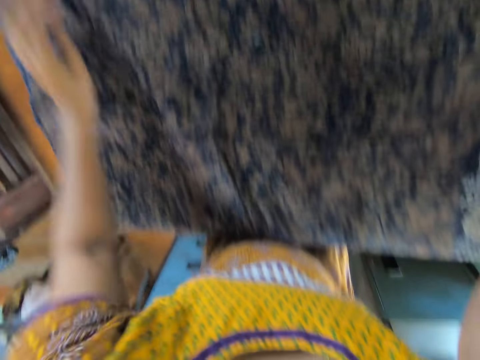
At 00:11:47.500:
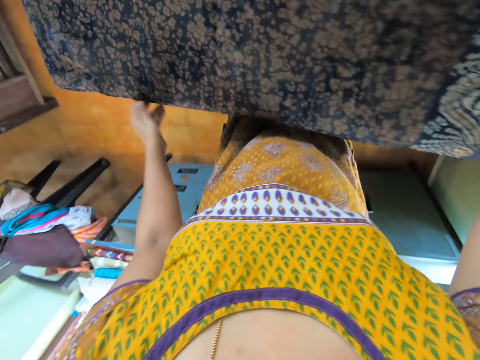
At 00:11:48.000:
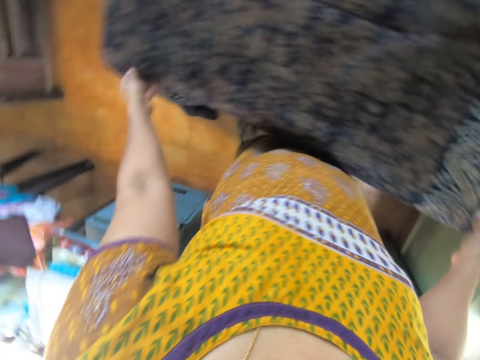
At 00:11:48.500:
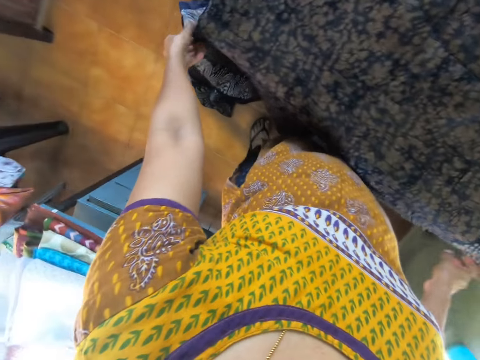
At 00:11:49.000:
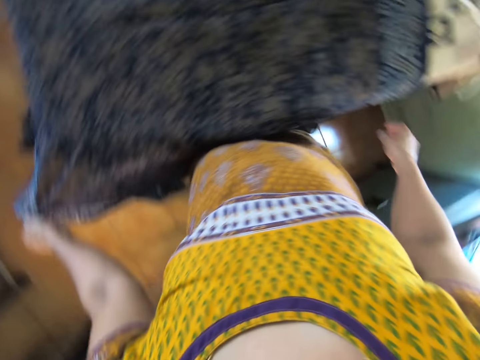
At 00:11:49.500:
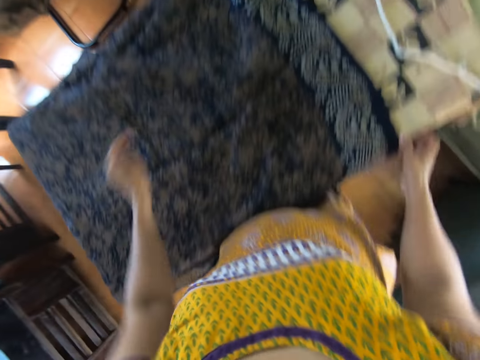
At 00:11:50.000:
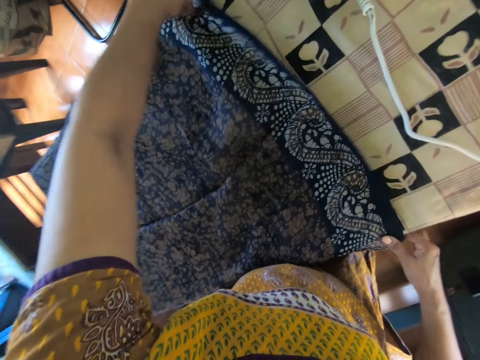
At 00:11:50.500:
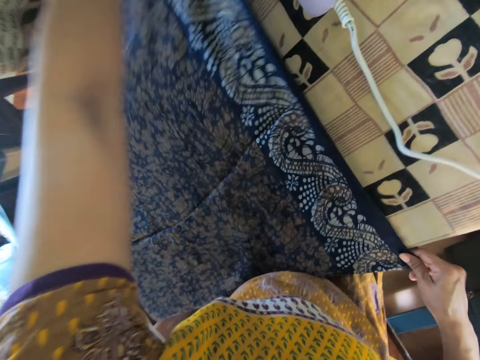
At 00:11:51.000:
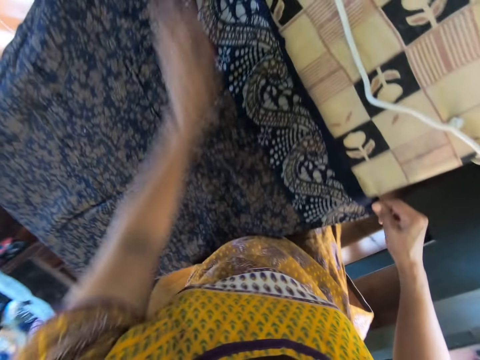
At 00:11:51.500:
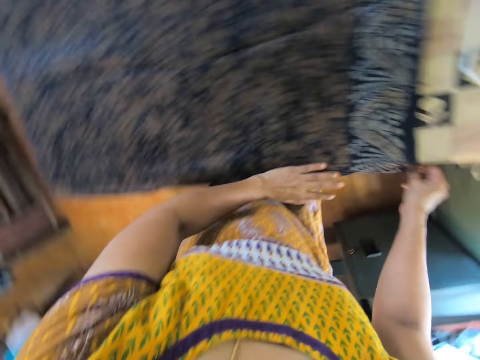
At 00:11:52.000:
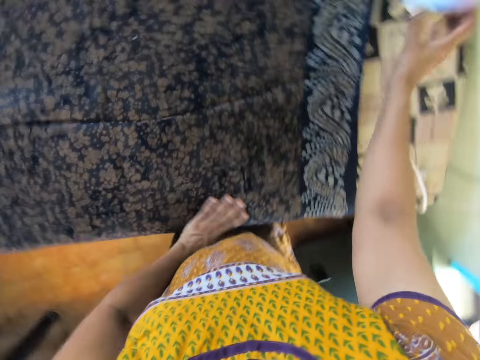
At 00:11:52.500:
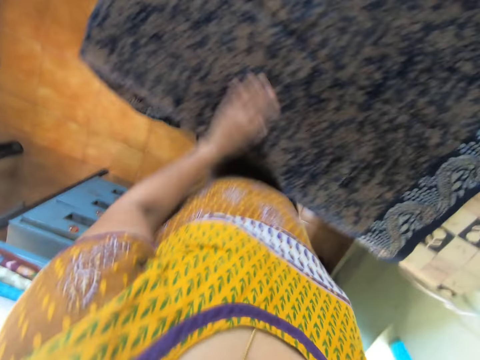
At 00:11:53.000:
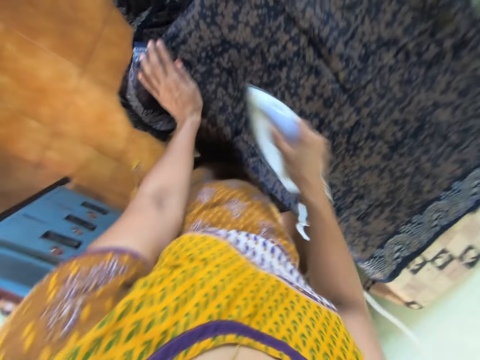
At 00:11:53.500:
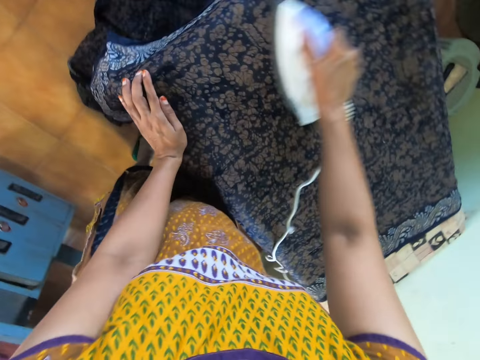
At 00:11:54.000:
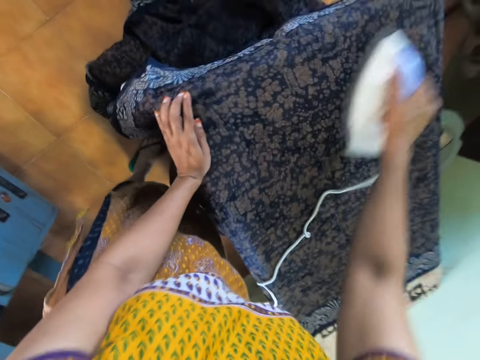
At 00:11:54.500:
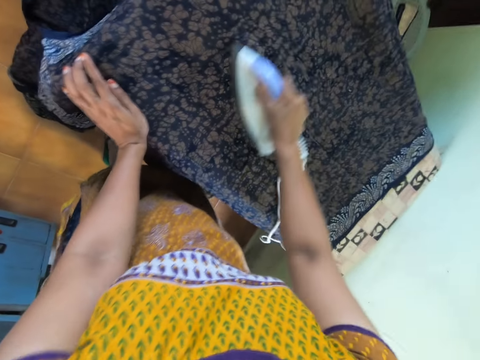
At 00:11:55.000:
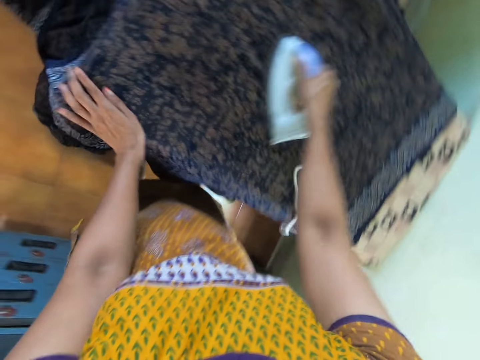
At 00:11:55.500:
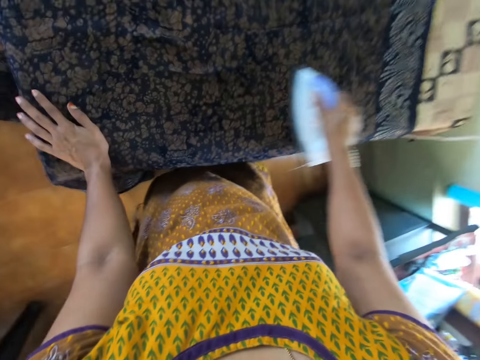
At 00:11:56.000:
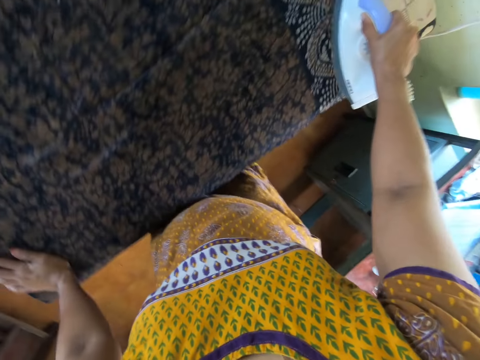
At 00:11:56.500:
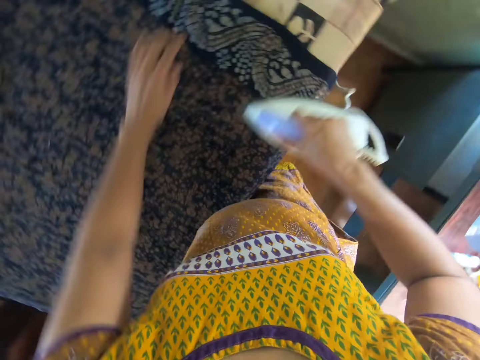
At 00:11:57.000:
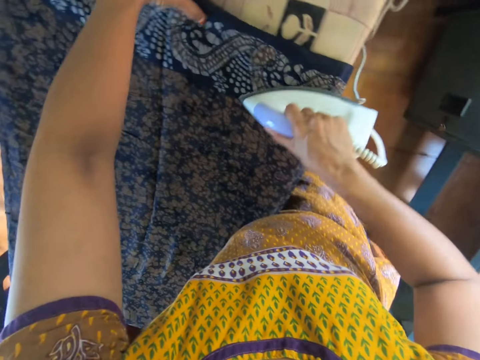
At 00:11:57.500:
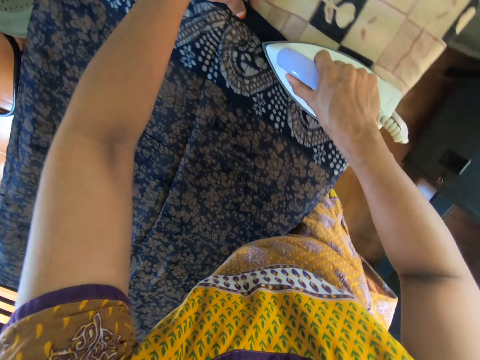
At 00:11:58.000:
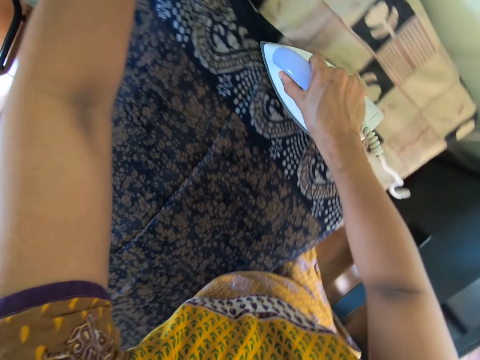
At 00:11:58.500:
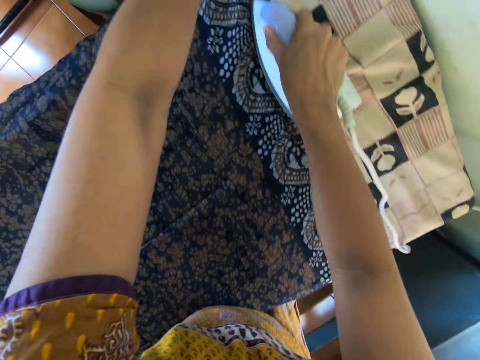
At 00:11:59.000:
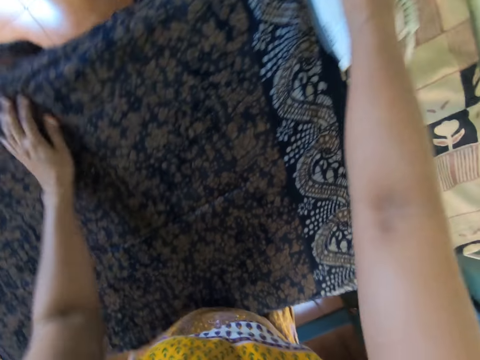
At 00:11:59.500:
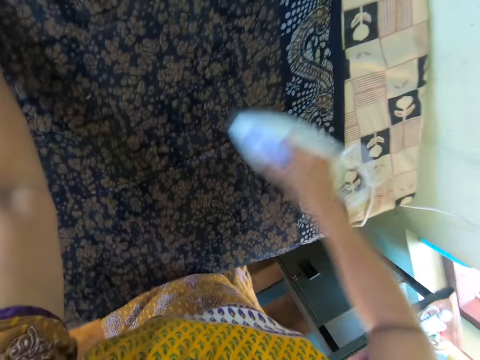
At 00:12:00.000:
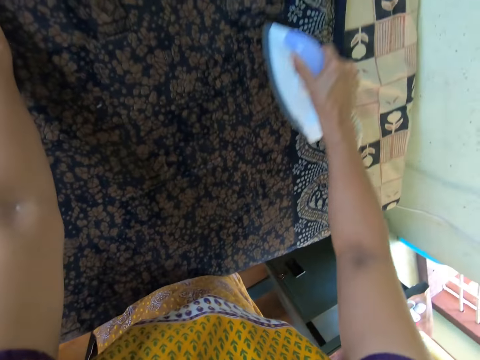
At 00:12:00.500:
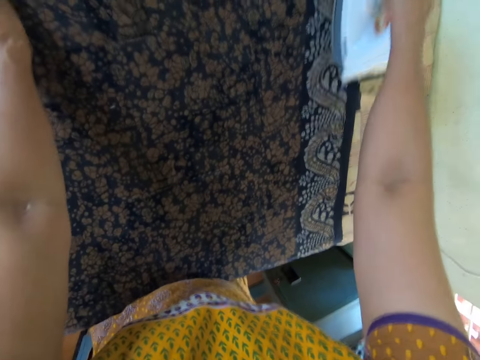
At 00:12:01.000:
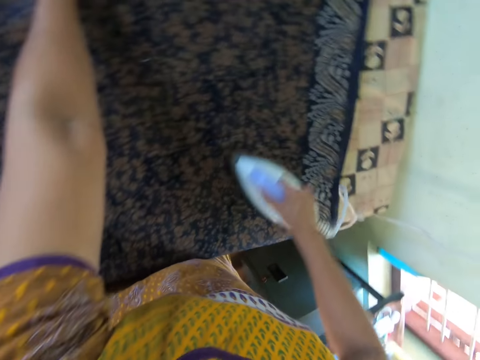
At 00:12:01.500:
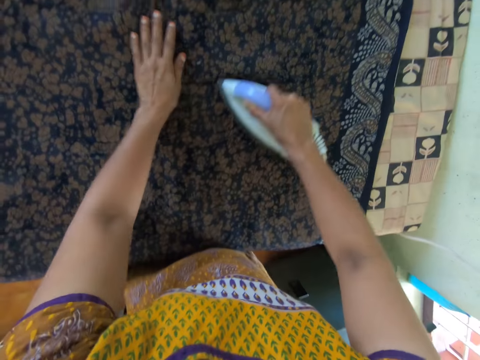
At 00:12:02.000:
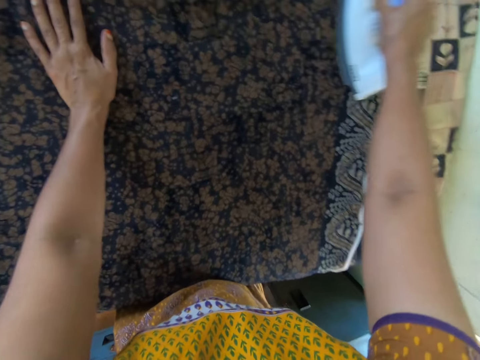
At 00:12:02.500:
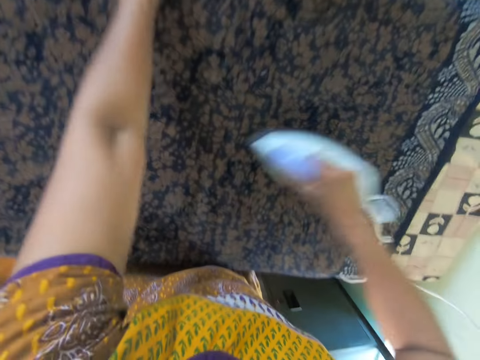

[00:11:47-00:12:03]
The camera wearer removes her right hand from the cloth on the table. She picks up the iron from the table with her right hand. She moves her left hand on the cloth on the table. She irons the cloth on the table with the iron in her right hand. She removes her left hand from the cloth on the table. She holds the cloth on the table with her left hand. She moves her left hand on the cloth on the table. She moves her left hand on the cloth on the table again.

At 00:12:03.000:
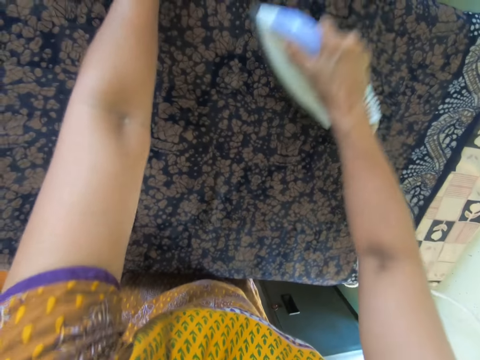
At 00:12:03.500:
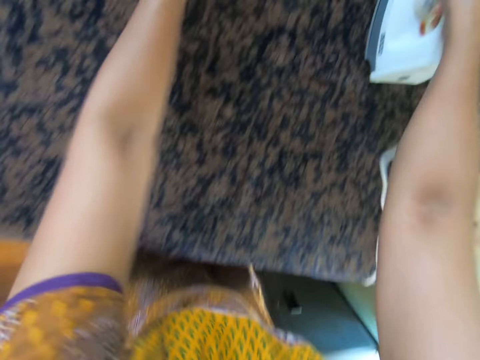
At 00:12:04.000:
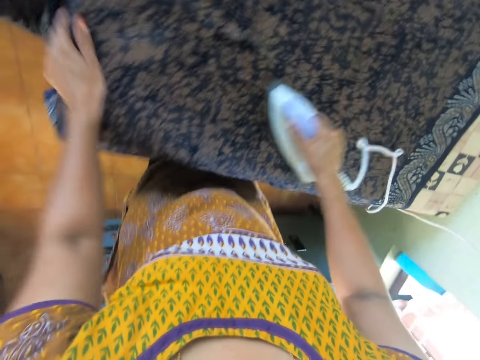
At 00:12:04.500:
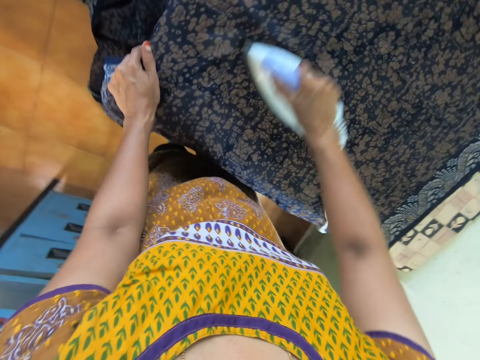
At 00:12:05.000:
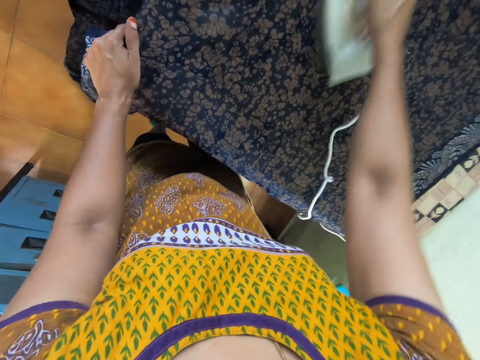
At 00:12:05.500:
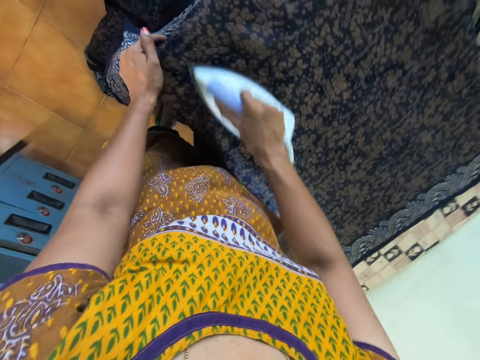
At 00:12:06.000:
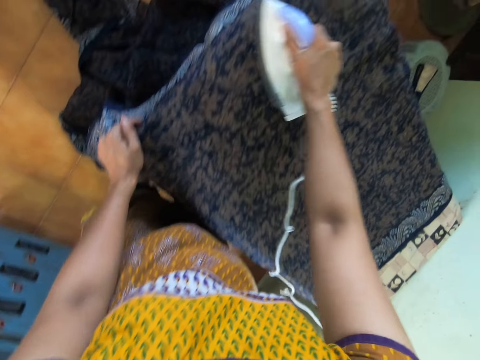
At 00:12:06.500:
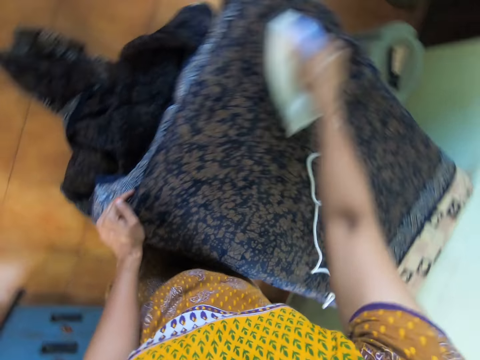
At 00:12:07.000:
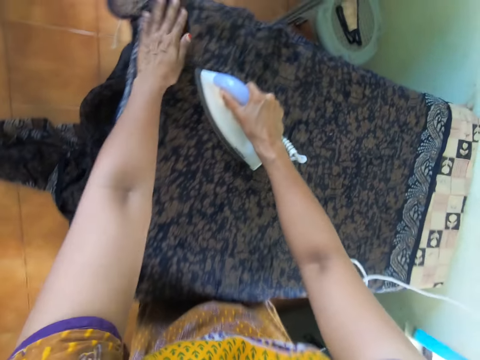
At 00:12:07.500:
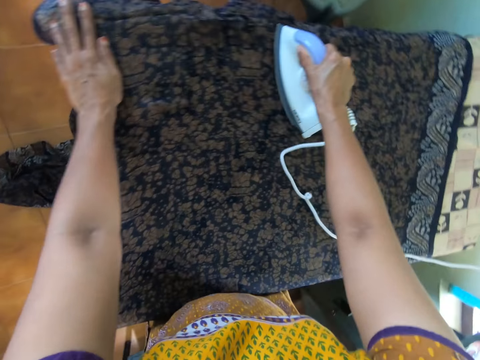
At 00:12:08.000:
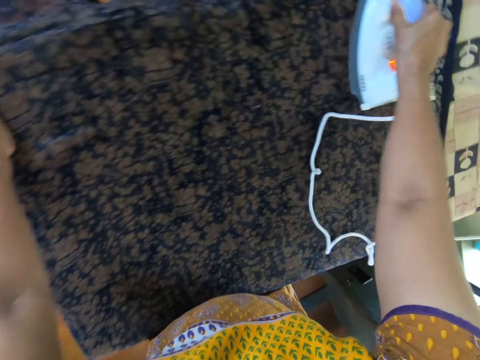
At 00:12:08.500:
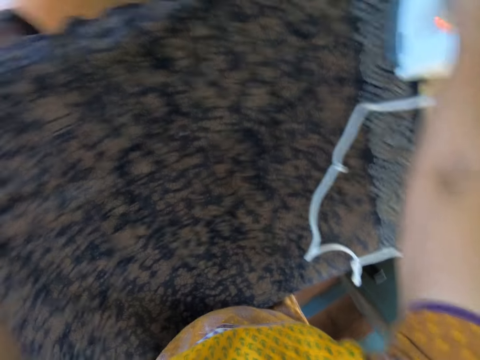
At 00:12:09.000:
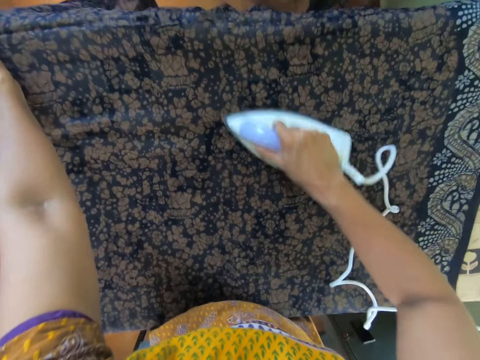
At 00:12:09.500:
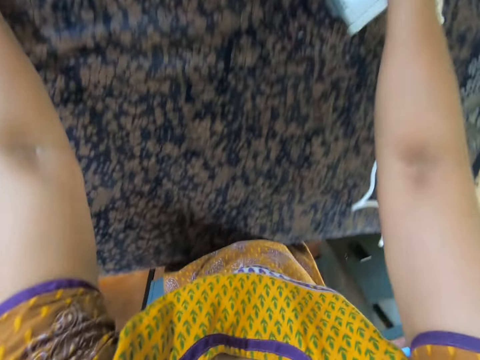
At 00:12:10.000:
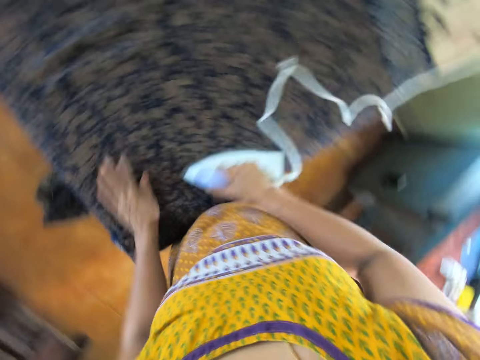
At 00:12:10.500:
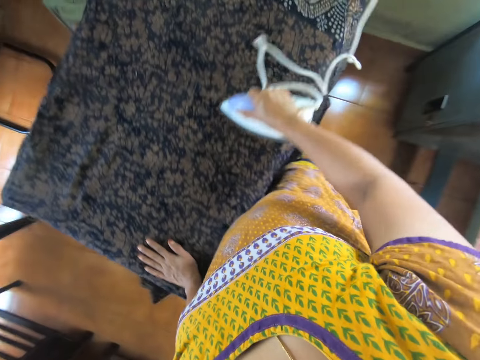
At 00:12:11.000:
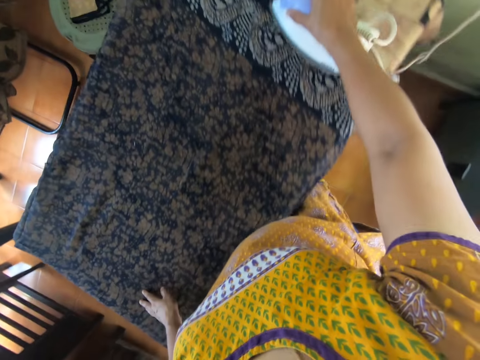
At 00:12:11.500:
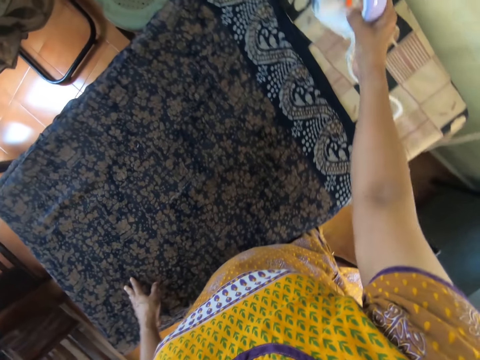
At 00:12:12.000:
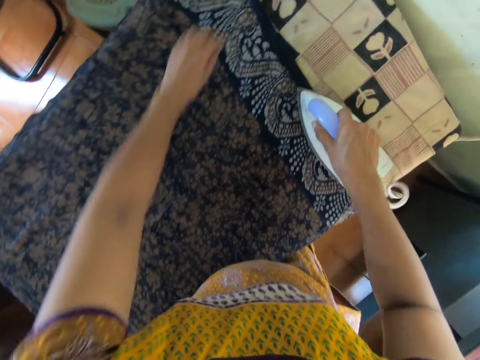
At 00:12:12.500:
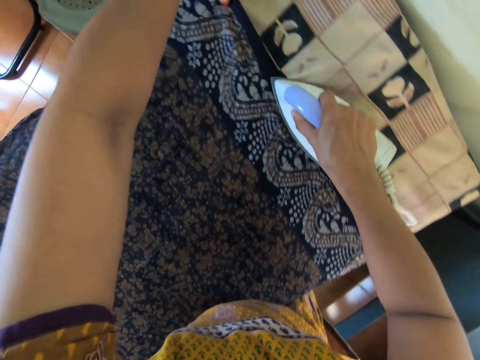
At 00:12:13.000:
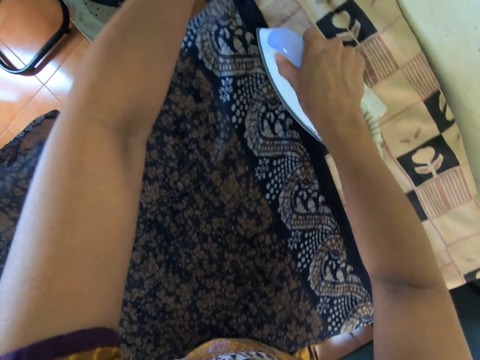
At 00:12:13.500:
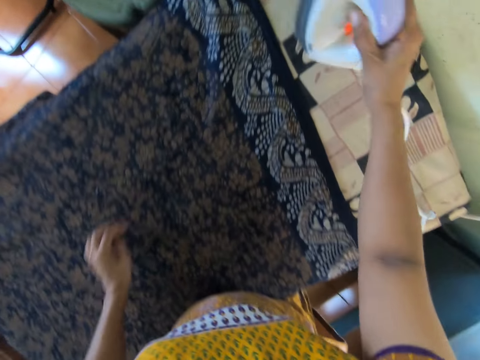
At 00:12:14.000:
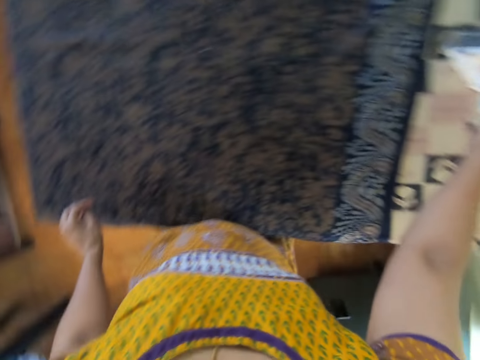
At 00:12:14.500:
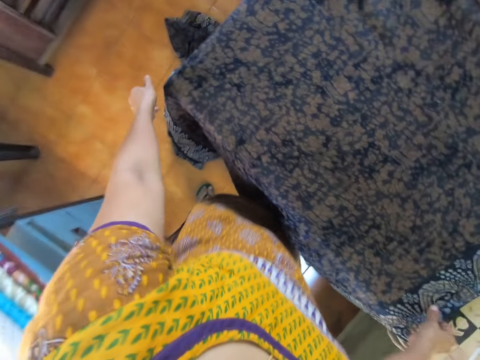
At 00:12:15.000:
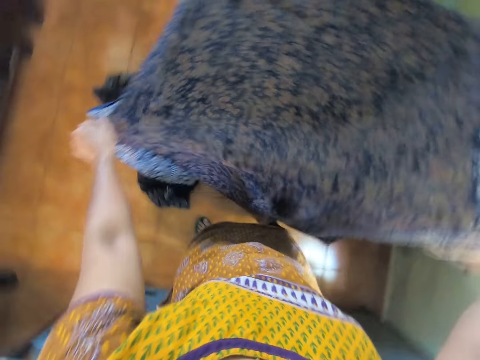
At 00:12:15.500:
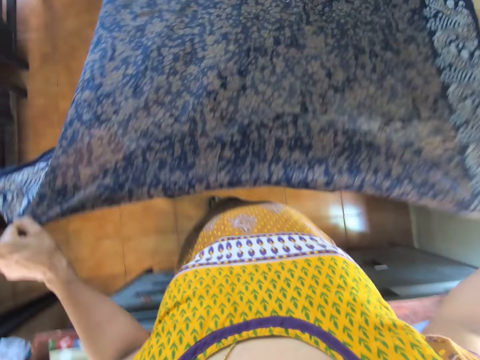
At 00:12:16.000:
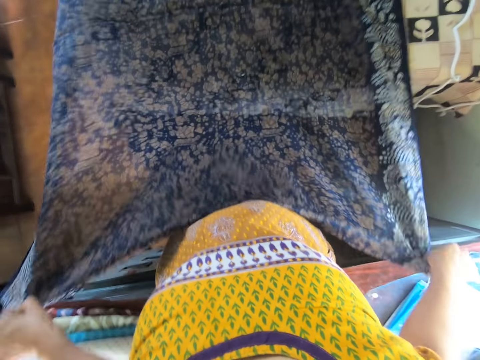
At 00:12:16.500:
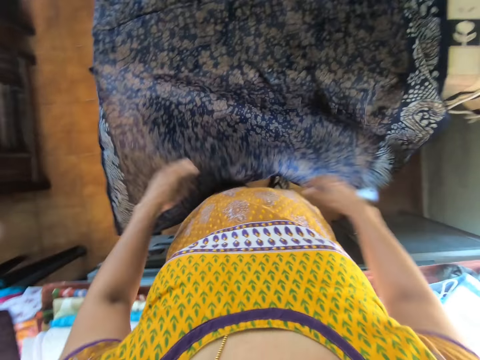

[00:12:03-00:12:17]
The camera wearer removes her left hand from the cloth on the table. She places her left hand on the cloth on the table. She places her left hand on the cloth on the table again. She removes her left hand from the cloth on the table. She holds the cloth on the table with her left hand. She moves her left hand on the cloth on the table. She places the iron on the table with her right hand. She picks up the cloth from the table with both hands. She lays the cloth on the table with both hands. She adjusts the material.
